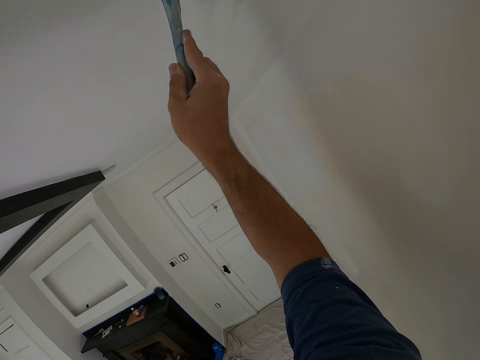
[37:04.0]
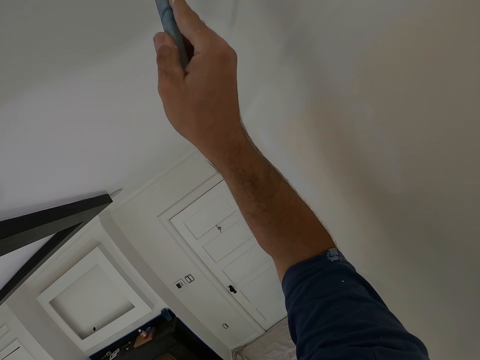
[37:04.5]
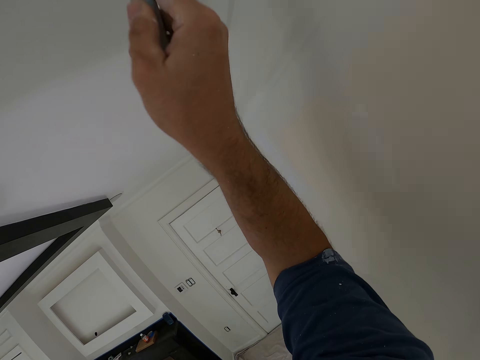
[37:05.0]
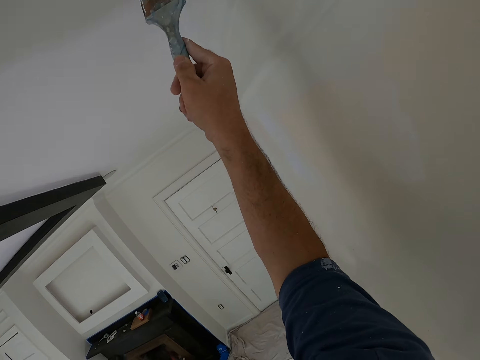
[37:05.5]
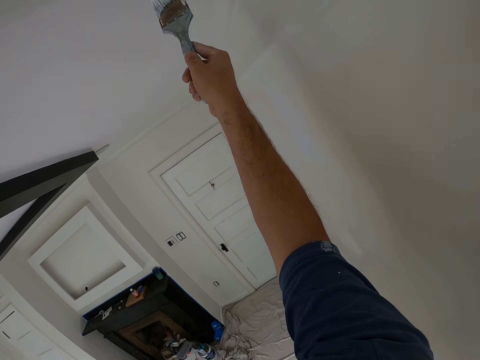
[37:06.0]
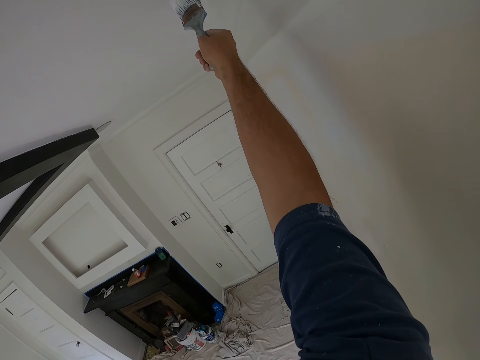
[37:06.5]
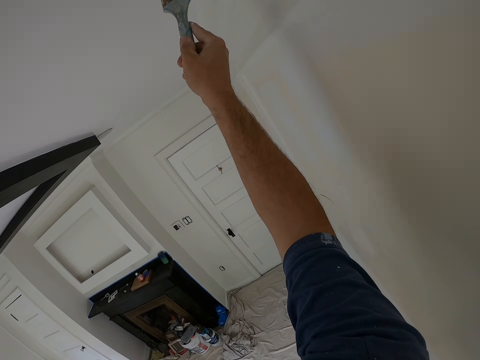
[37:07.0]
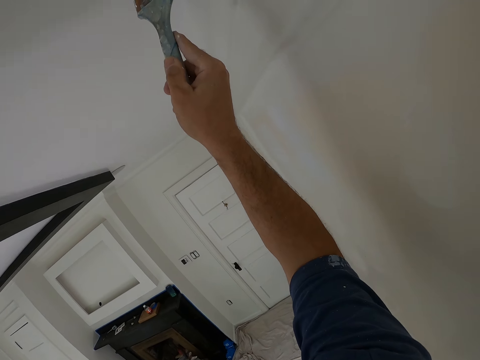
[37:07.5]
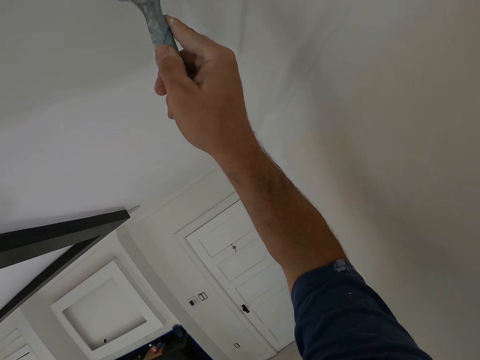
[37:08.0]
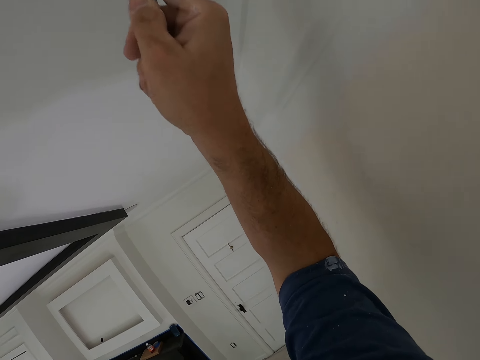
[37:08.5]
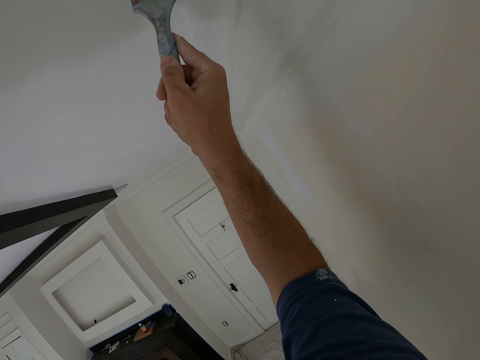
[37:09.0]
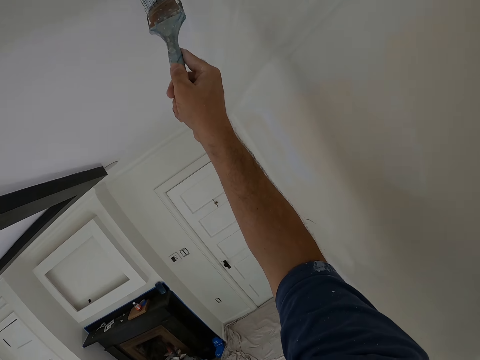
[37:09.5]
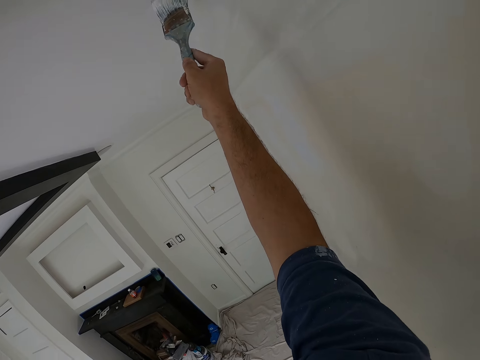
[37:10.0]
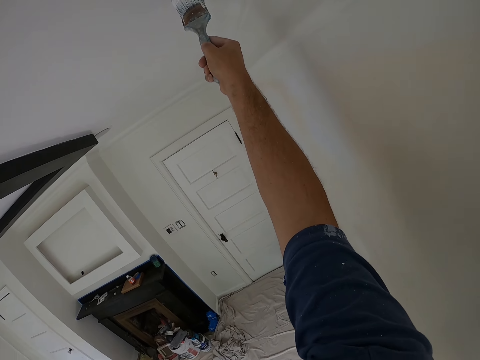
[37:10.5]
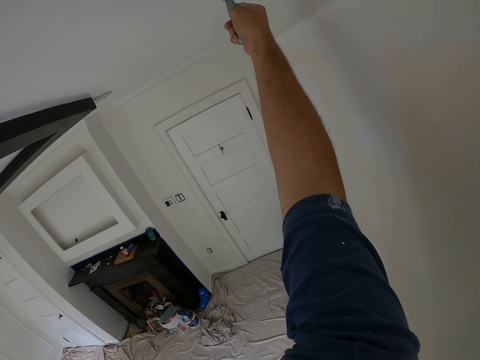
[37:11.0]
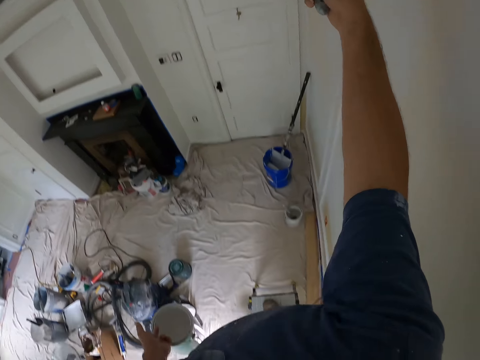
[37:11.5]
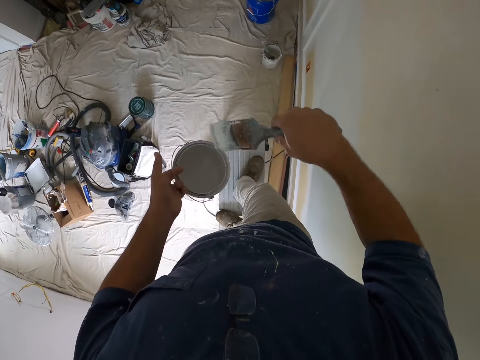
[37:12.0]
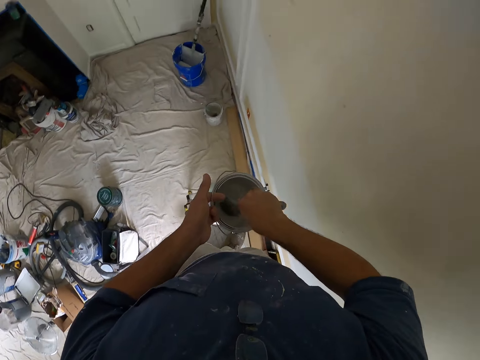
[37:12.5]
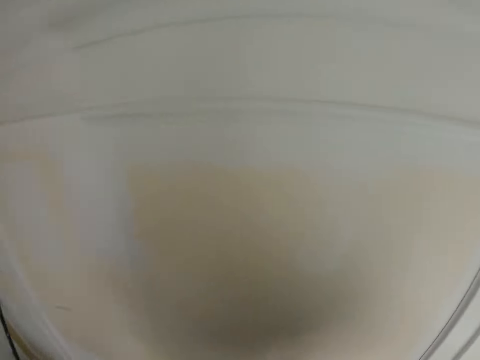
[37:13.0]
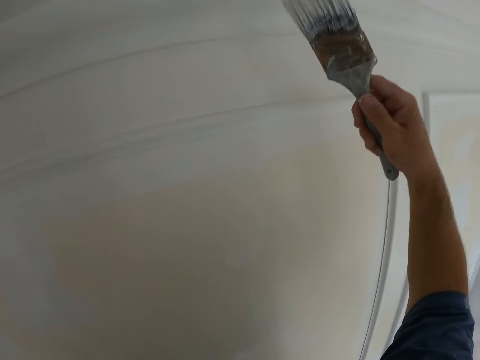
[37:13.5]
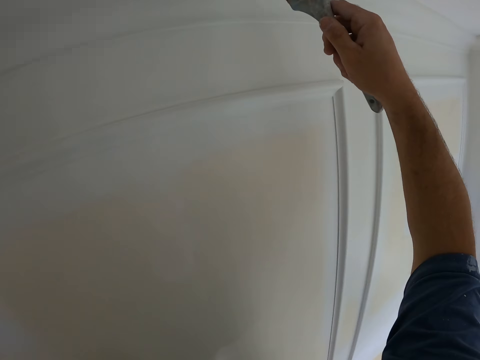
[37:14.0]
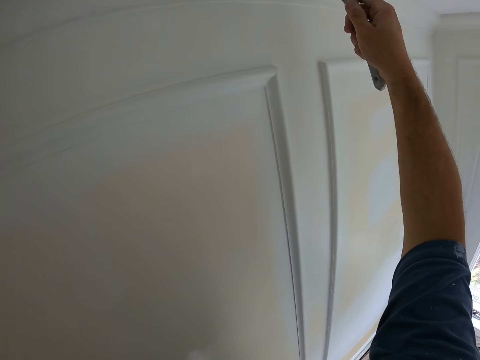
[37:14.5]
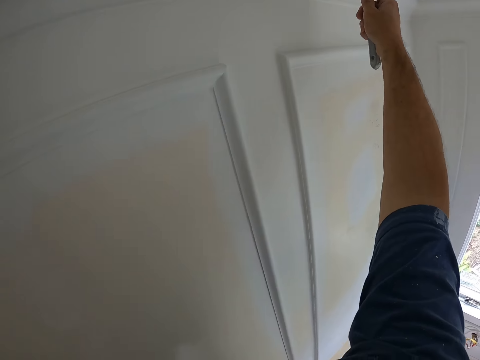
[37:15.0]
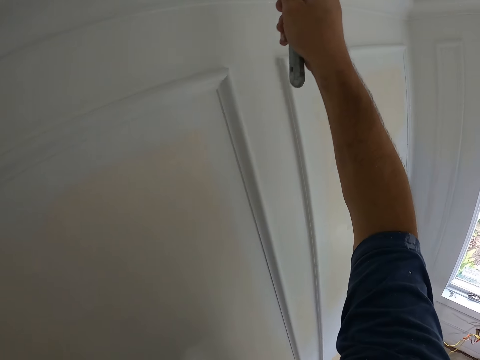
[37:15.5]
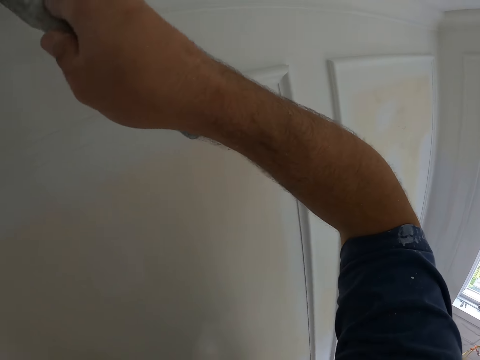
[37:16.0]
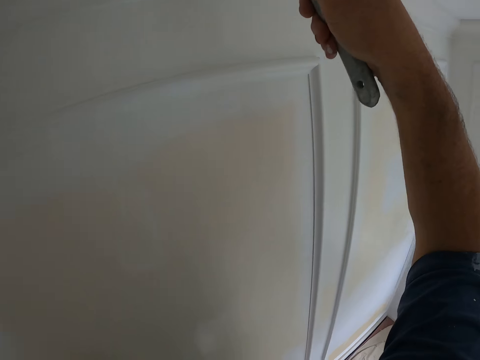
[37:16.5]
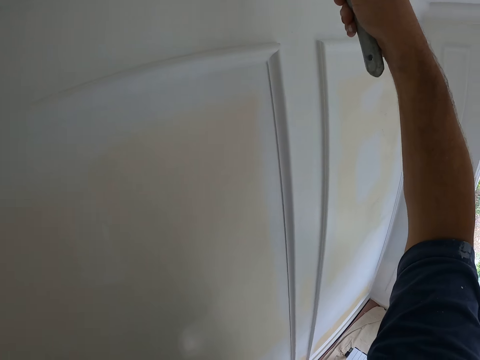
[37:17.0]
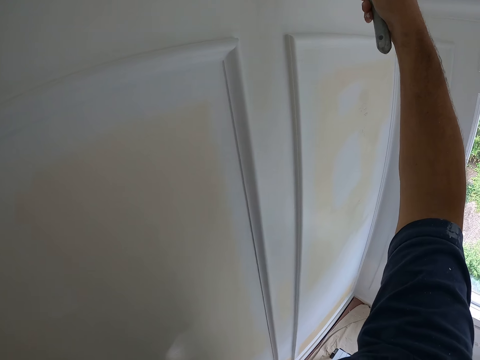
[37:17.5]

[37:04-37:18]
The camera wearer drops the little paint brush. They scoop out paint with the paint brush from the paint can. They lift the little paint brush. They paint the ceiling with the paint brush.

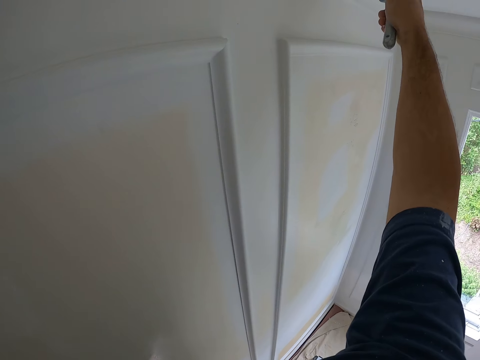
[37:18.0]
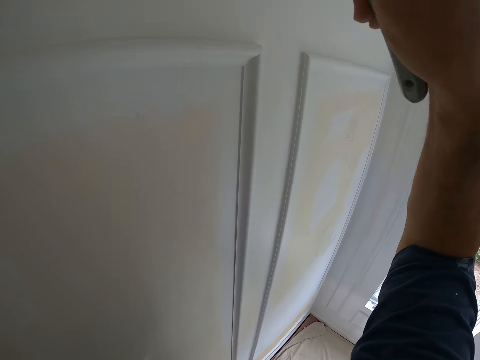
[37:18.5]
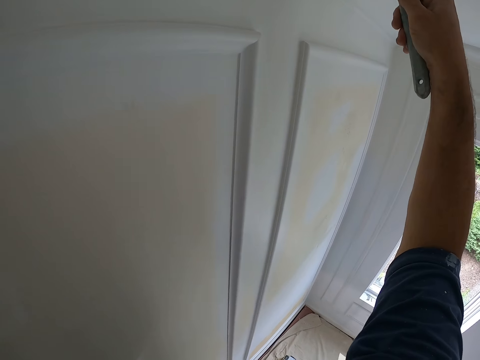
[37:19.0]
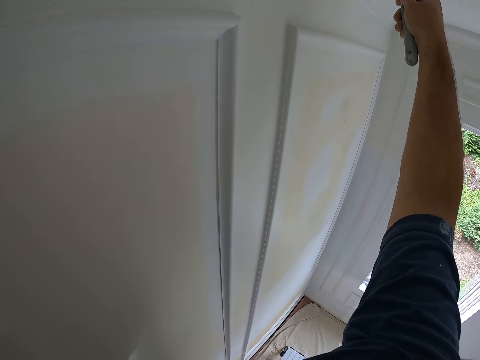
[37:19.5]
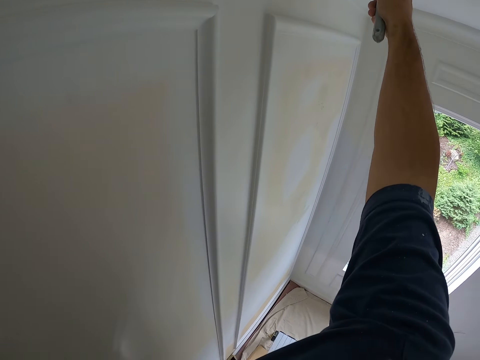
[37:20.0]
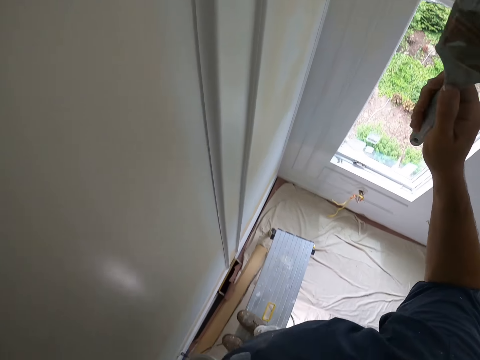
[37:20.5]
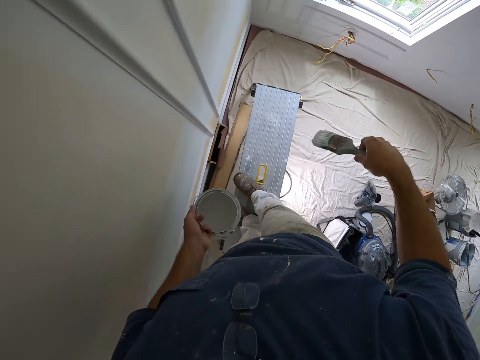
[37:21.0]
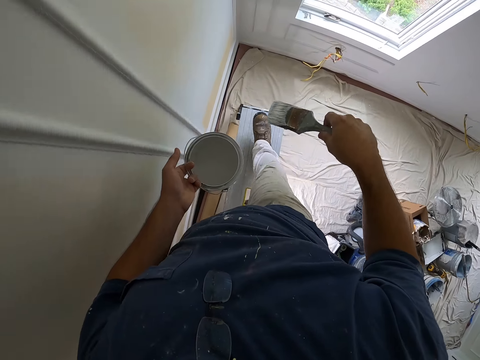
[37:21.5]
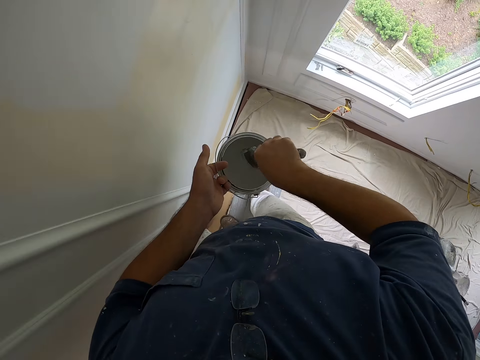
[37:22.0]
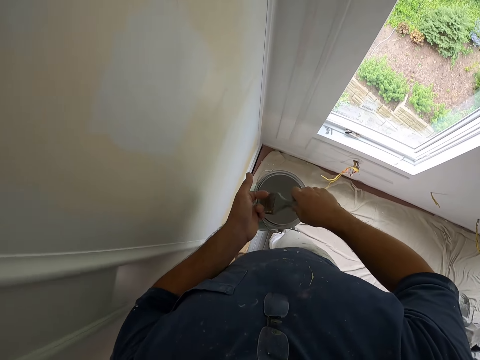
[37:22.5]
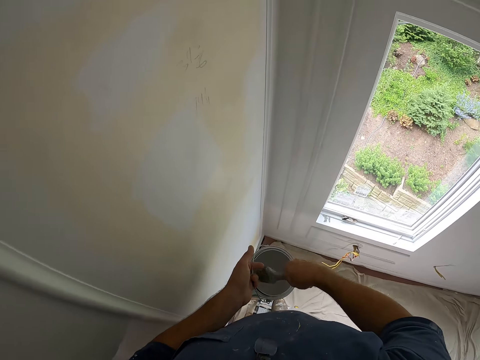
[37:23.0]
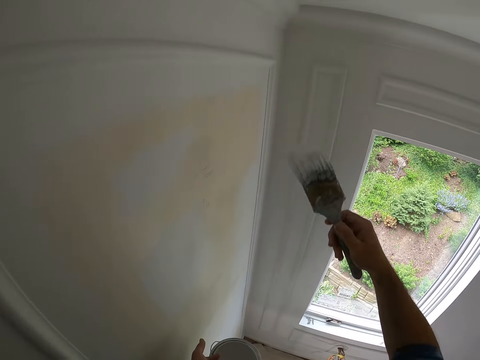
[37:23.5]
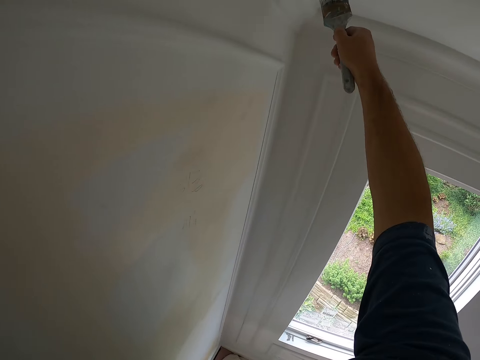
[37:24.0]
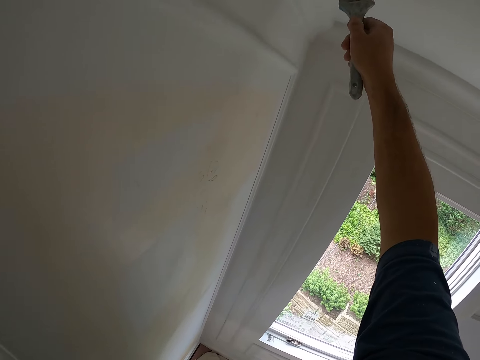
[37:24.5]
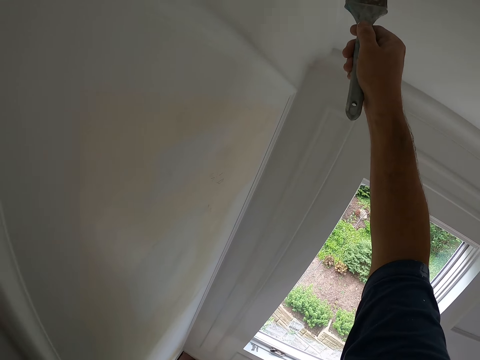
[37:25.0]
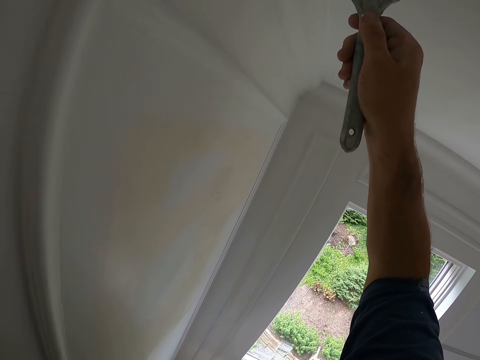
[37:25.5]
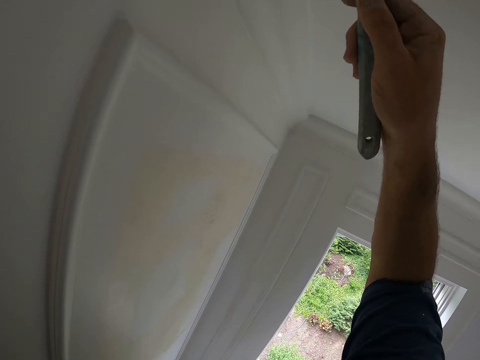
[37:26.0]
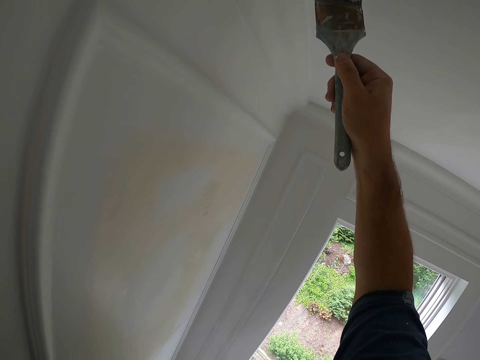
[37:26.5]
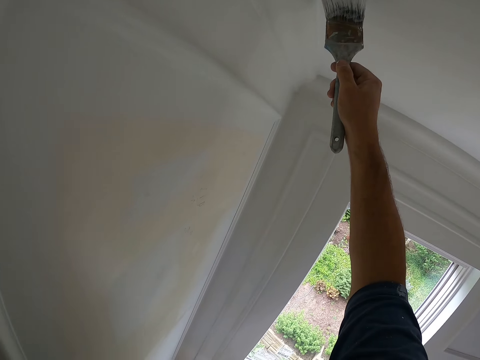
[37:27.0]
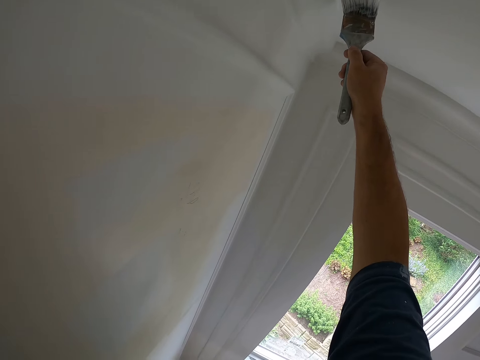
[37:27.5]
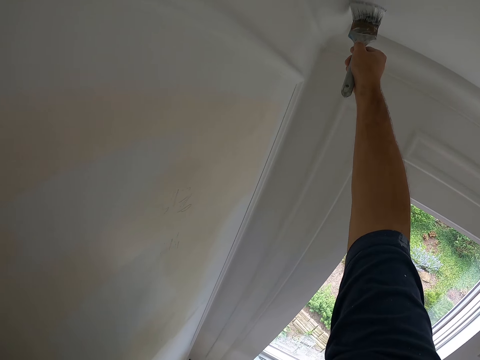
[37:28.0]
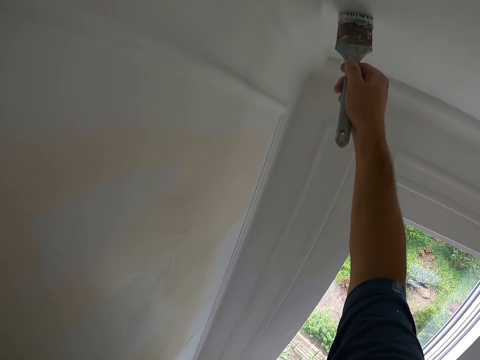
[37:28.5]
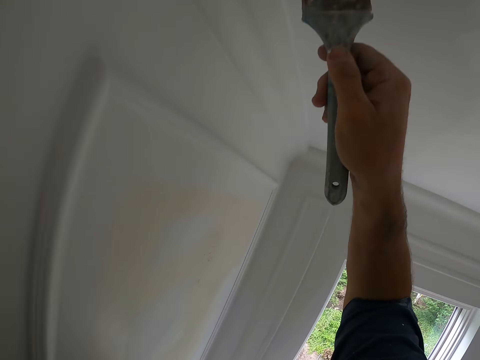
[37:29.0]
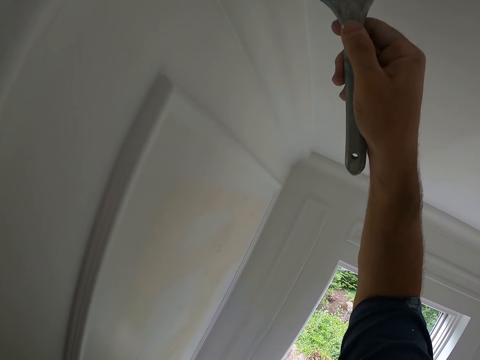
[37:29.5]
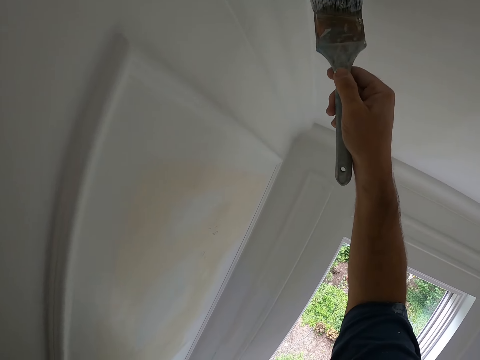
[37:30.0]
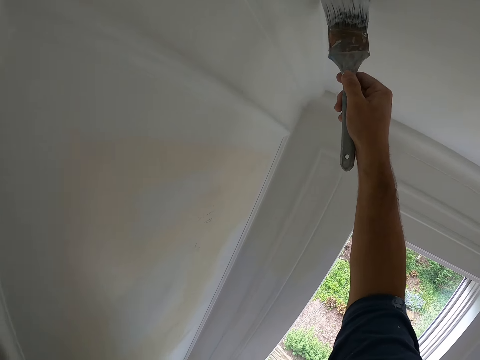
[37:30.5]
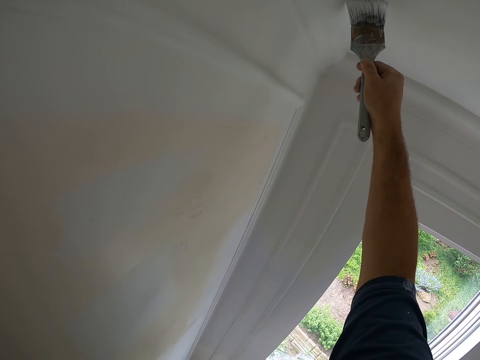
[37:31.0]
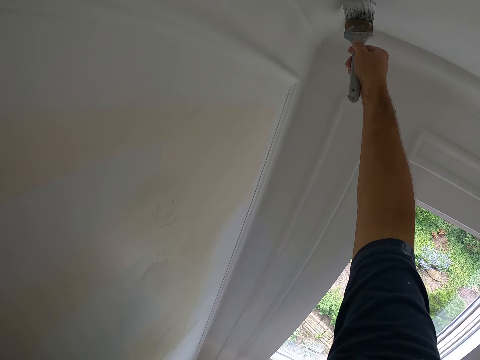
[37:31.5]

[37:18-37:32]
The camera wearer drops the little paint brush in the paint. They scoop out paint with the paint brush from the paint can. They lift the little paint brush. They paint the ceiling with the paint brush.
